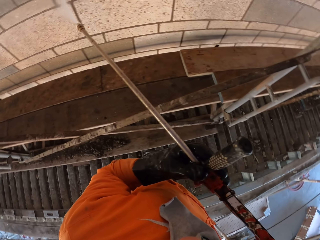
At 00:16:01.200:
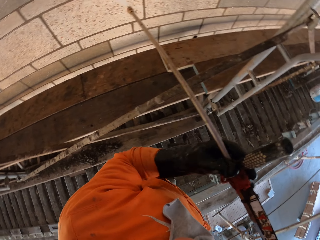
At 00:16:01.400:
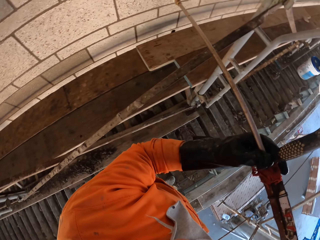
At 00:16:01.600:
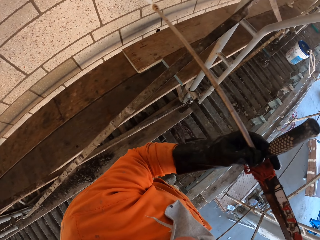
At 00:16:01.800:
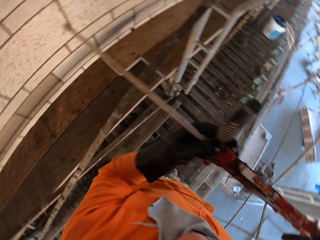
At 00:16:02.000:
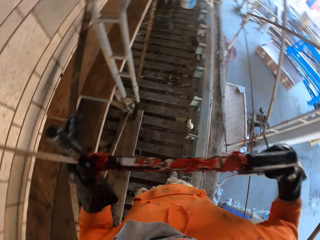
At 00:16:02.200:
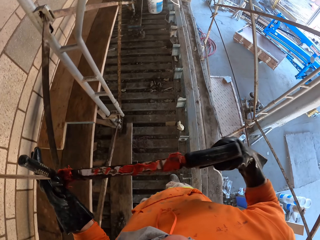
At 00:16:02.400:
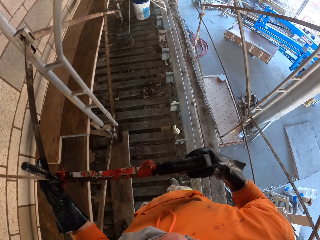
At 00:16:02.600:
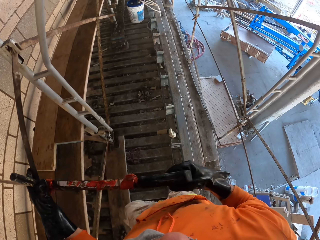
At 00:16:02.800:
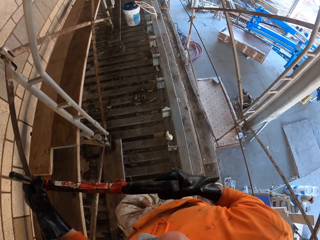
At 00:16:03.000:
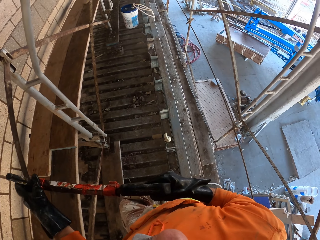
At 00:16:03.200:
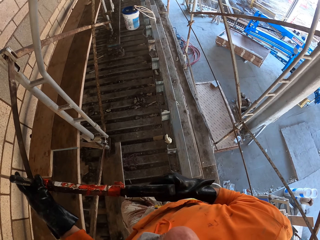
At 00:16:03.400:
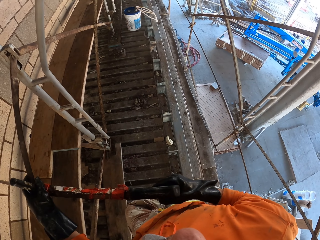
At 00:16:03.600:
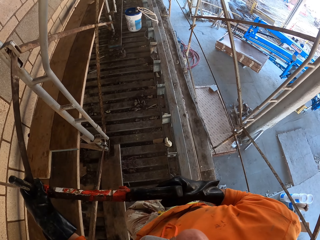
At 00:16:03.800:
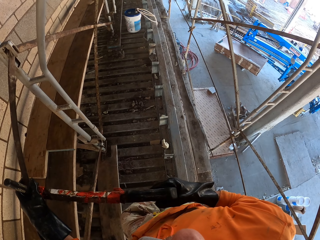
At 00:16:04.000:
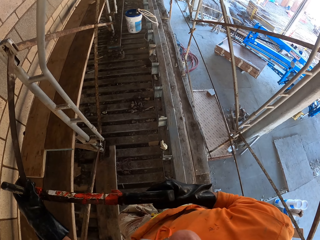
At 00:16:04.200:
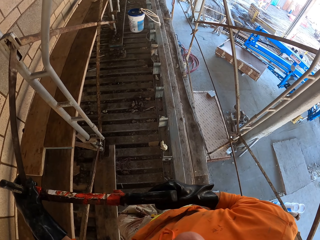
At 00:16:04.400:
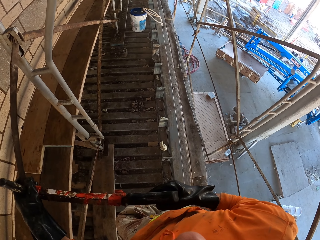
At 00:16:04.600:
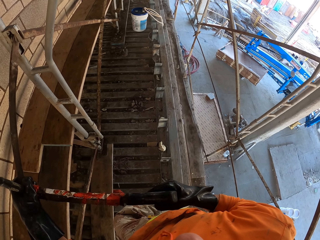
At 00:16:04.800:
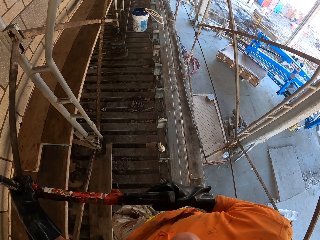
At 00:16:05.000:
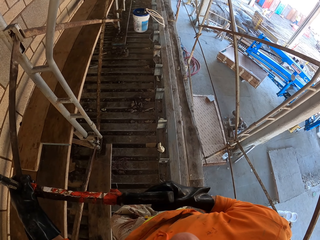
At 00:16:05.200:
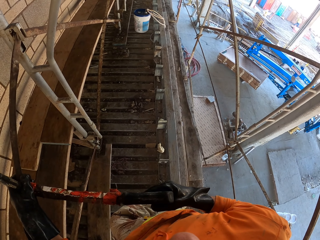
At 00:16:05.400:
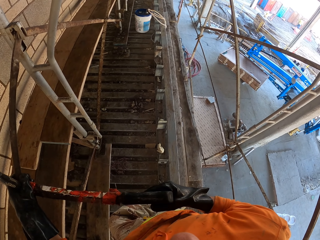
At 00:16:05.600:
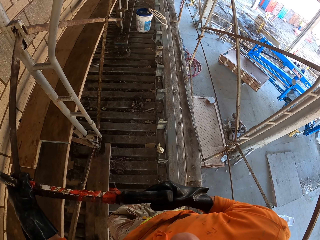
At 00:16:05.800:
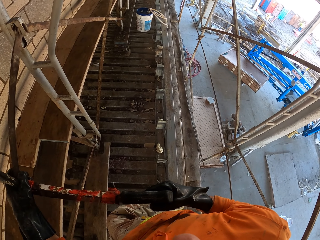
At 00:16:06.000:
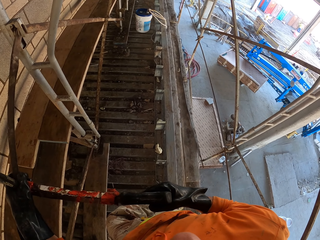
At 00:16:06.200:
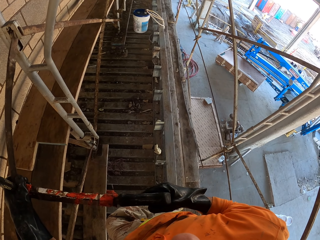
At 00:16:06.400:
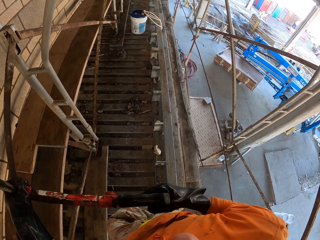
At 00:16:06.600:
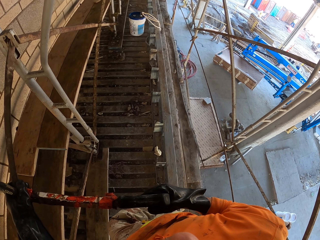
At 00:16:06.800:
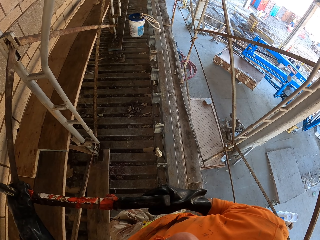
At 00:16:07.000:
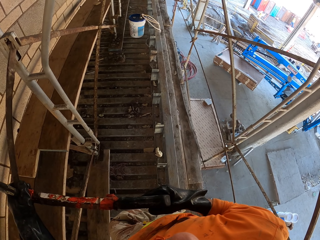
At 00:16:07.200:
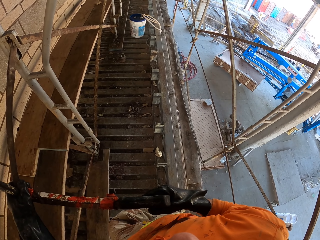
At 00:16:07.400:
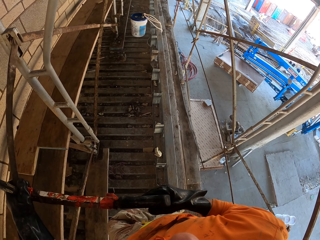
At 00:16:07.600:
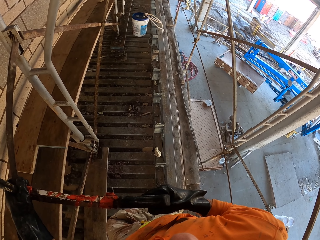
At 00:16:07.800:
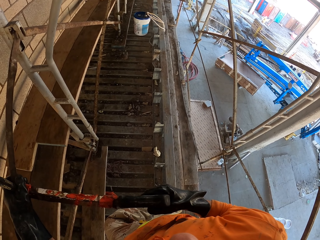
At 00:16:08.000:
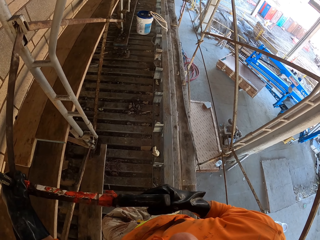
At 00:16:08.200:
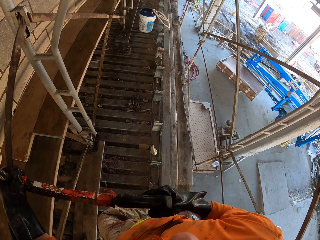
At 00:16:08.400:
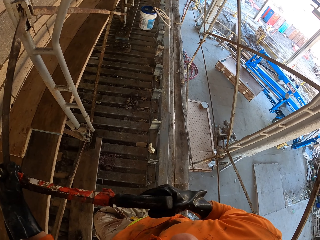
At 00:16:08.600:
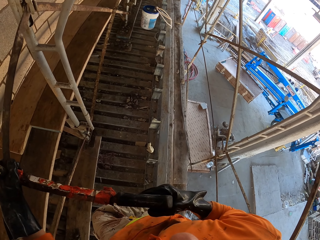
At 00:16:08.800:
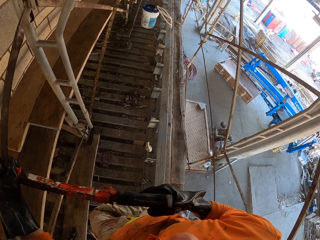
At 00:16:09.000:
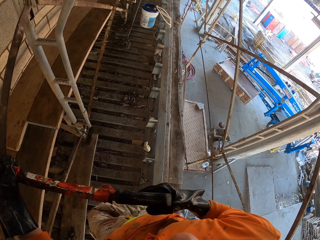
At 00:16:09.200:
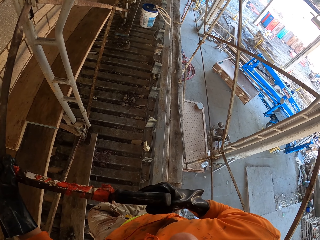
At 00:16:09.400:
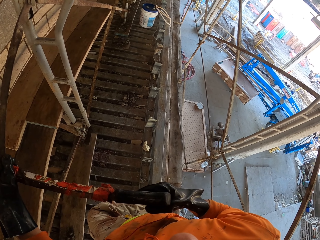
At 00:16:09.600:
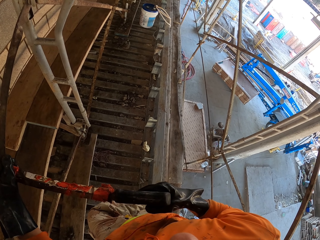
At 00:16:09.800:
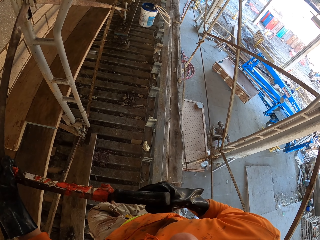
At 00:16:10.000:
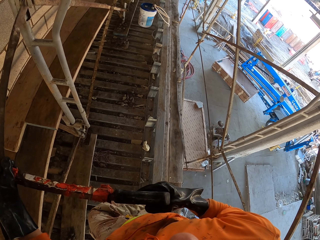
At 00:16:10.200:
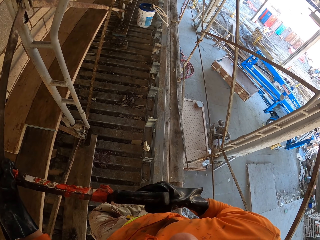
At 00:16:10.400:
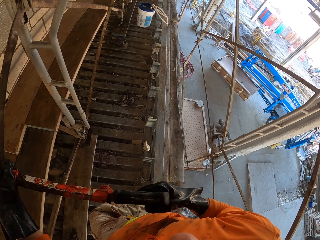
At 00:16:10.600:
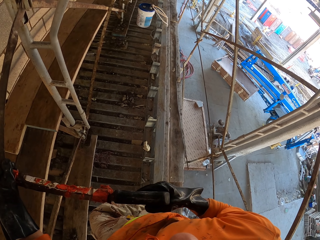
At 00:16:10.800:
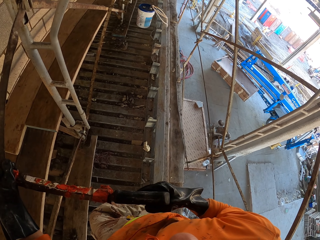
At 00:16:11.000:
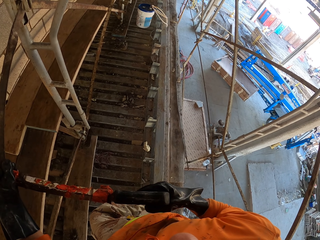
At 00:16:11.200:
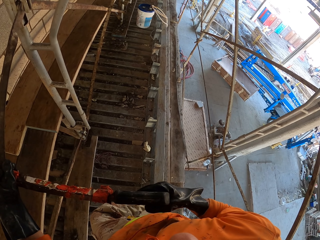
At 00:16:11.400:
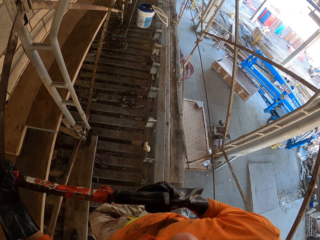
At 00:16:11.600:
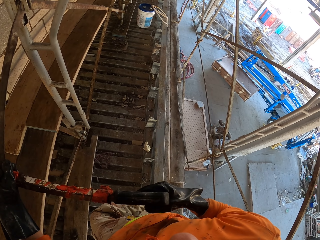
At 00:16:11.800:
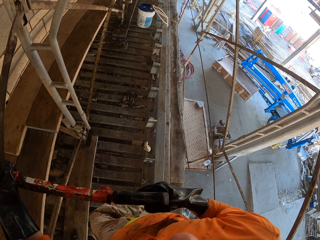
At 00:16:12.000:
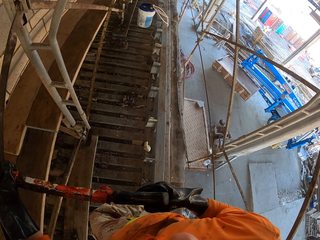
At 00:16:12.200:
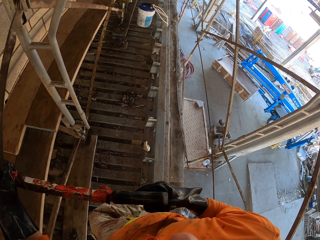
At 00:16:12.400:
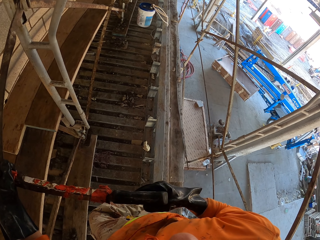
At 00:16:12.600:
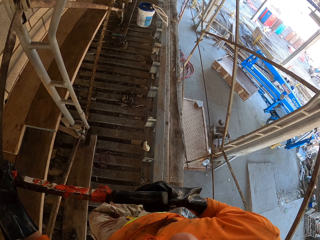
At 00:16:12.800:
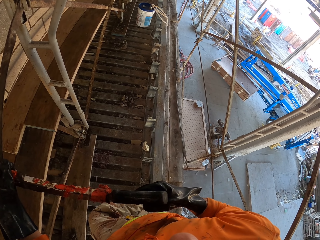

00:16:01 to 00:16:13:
The camera wearer looks around. They lower the pressure washer nozzle.

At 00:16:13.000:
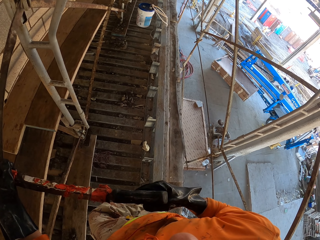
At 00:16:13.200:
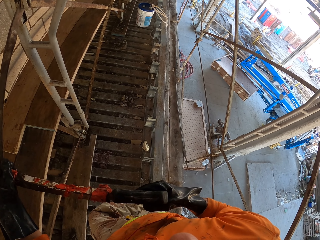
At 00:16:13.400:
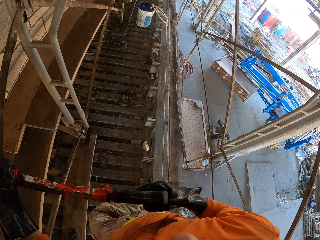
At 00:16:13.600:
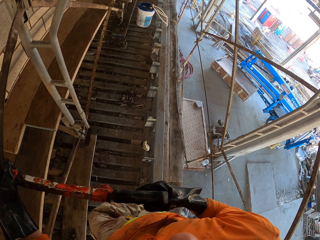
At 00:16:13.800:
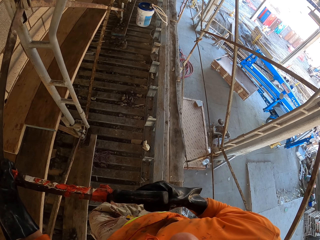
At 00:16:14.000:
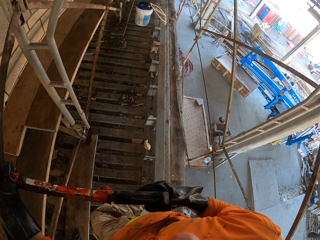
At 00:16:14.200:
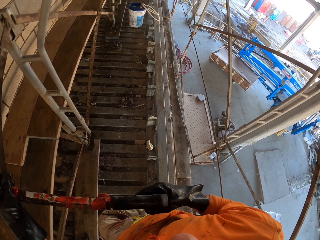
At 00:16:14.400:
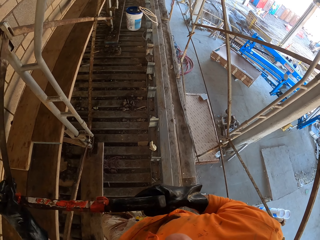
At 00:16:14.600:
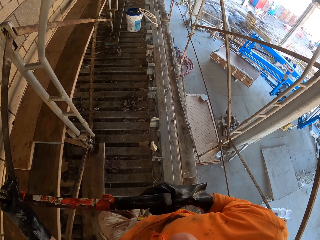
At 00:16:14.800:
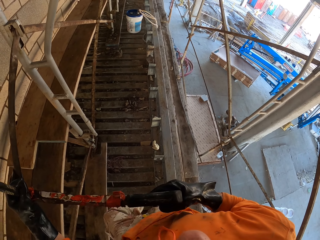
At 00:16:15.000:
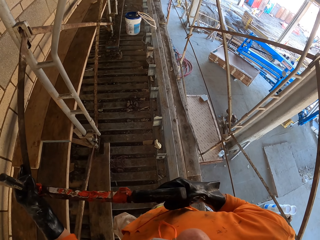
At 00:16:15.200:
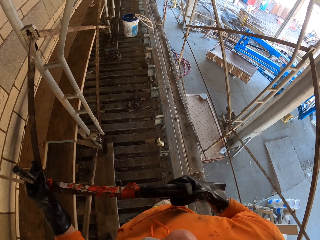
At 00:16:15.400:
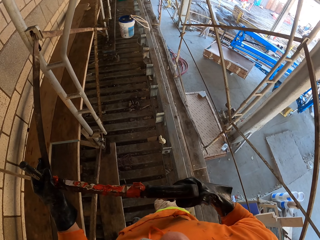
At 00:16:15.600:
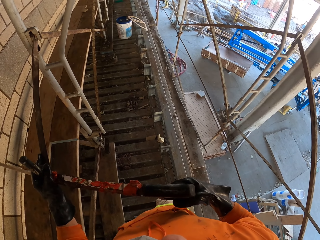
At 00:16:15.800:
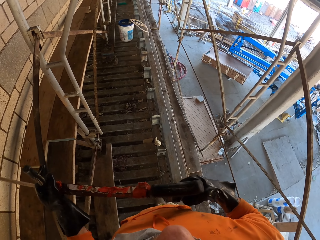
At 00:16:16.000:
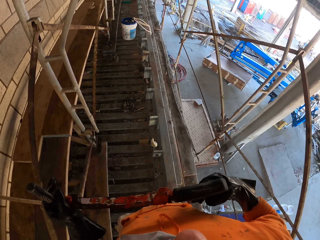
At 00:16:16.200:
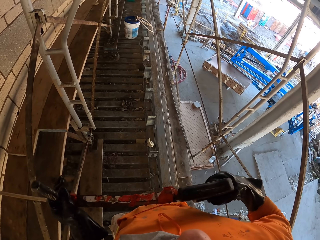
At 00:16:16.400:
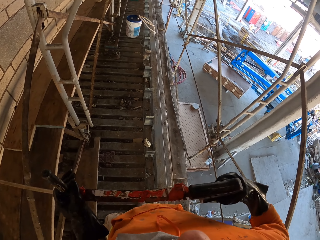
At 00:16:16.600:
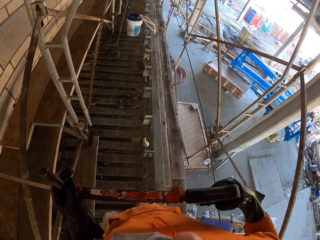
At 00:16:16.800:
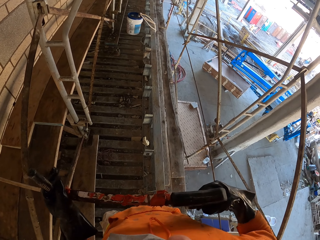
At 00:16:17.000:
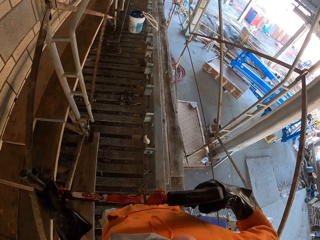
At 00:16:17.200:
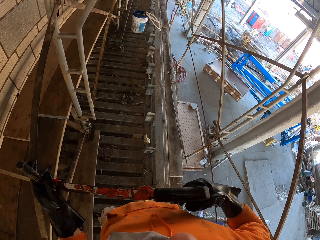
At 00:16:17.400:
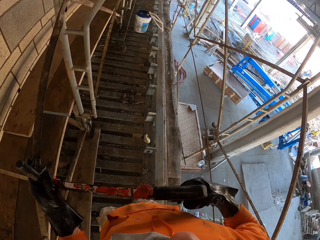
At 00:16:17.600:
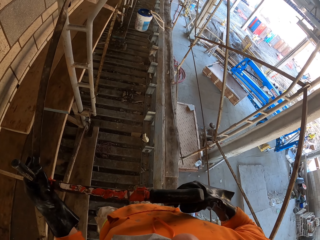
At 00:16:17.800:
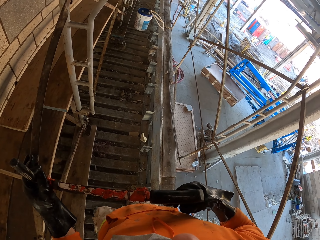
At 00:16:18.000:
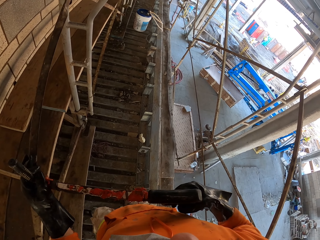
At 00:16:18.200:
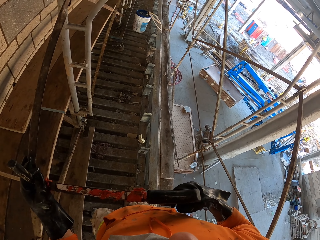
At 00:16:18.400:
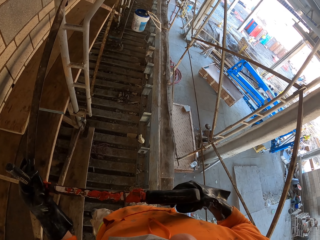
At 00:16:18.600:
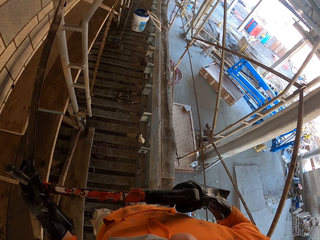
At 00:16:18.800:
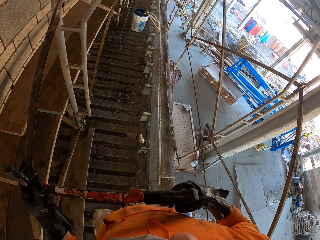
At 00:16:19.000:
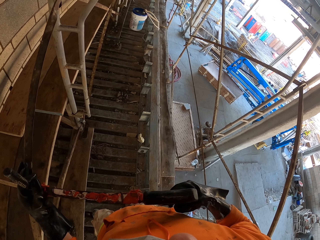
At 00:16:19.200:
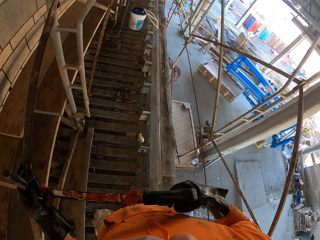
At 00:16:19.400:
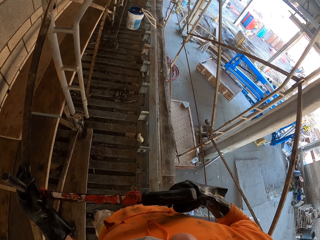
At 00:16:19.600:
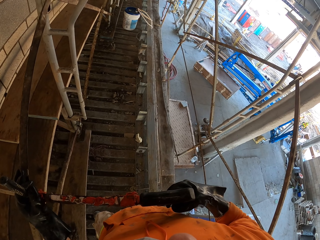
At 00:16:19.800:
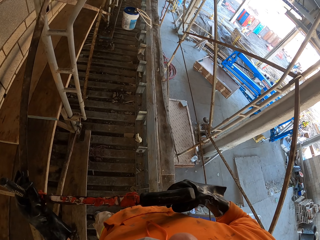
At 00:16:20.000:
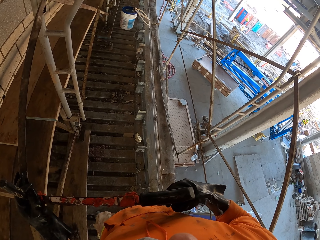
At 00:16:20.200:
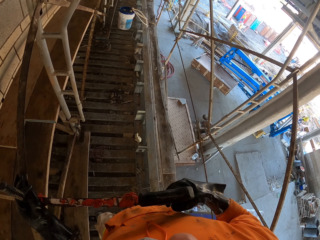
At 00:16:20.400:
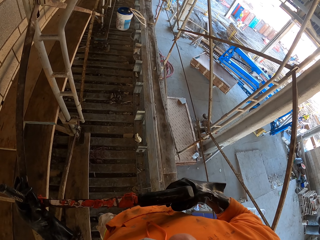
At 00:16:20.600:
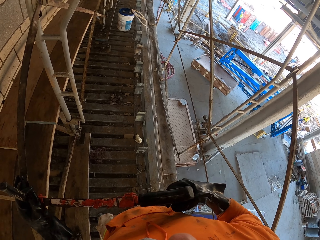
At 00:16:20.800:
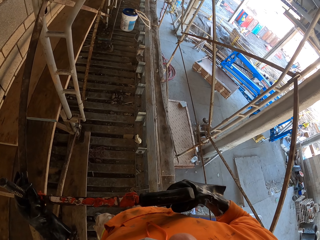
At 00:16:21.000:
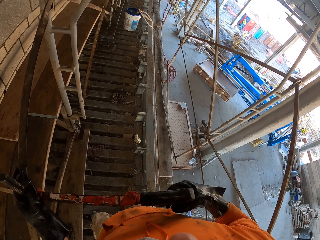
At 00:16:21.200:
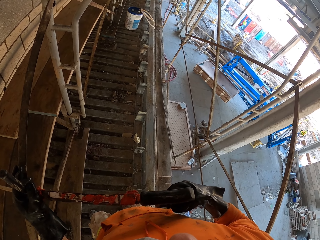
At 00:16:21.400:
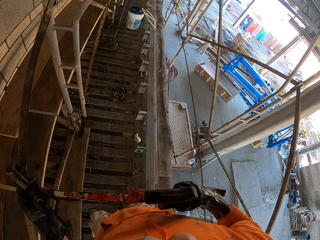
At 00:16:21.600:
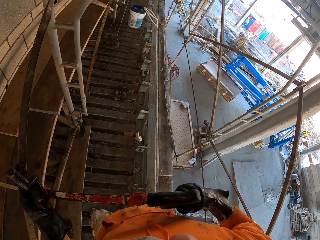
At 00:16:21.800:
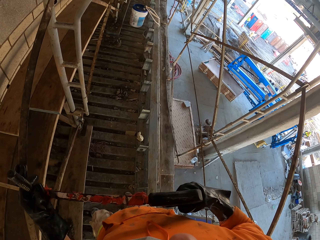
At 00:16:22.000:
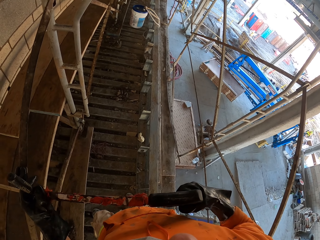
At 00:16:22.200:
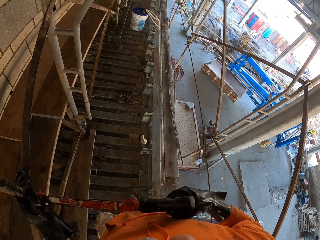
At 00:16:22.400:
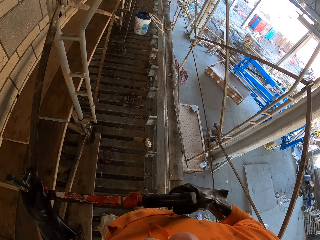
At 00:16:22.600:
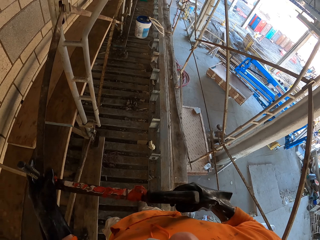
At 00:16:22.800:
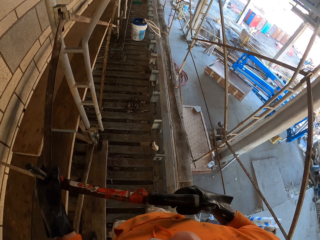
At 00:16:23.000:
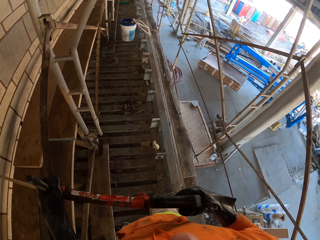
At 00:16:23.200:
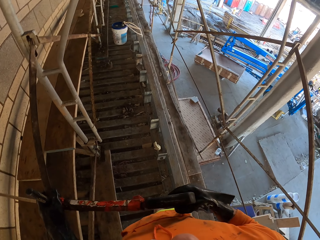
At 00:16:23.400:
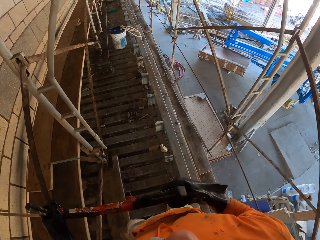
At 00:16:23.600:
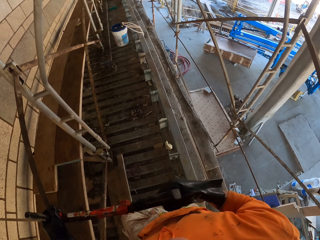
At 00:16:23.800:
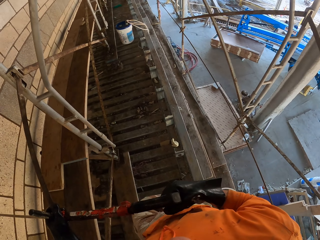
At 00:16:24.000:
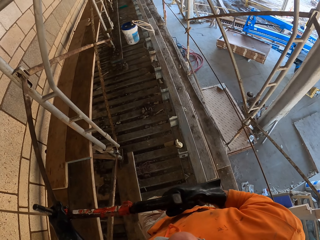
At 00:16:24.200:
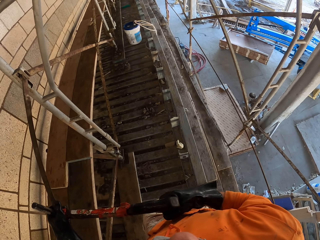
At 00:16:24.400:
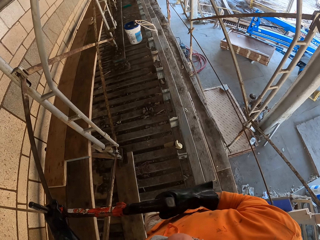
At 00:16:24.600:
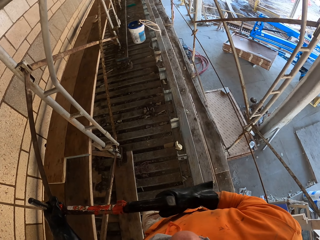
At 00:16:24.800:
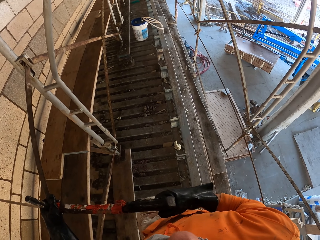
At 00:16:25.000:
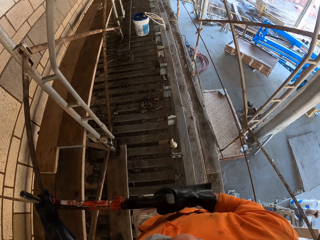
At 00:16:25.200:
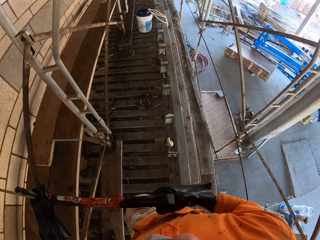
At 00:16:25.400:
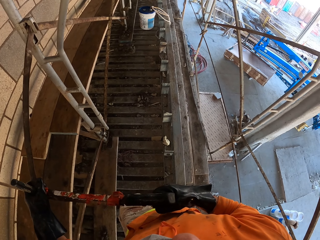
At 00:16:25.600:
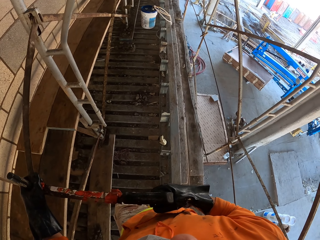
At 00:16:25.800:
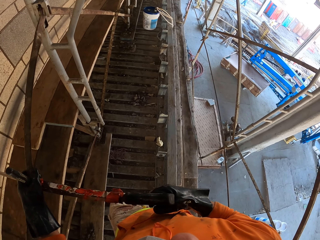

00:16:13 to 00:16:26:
The camera wearer moves backwards. They move the pressure washer nozzle. They rest their leg on the other leg.
